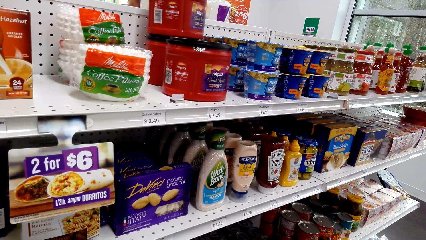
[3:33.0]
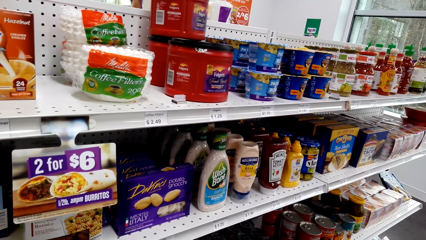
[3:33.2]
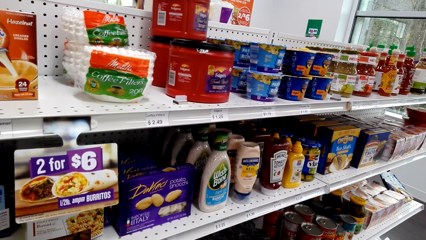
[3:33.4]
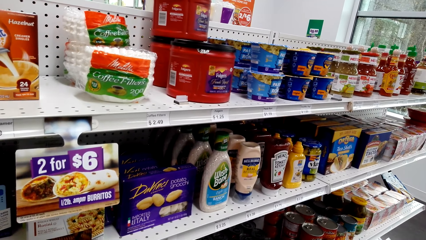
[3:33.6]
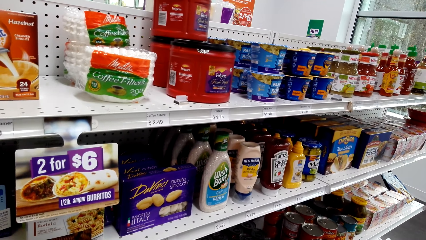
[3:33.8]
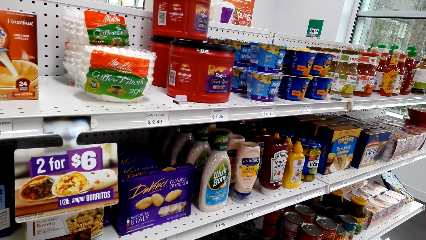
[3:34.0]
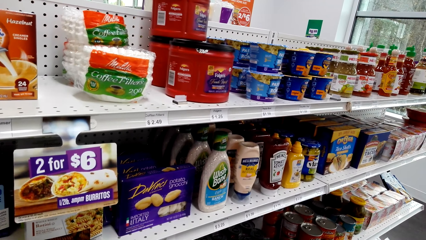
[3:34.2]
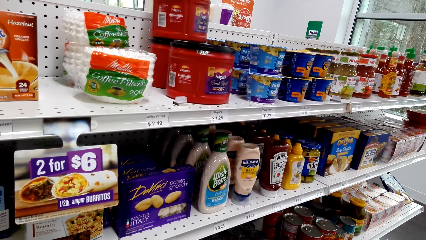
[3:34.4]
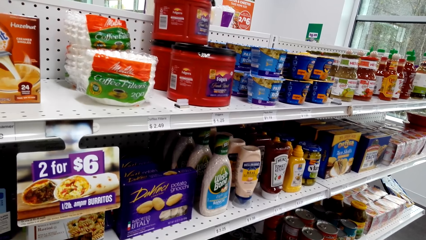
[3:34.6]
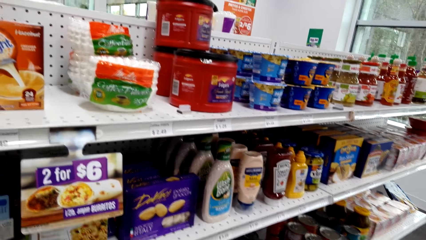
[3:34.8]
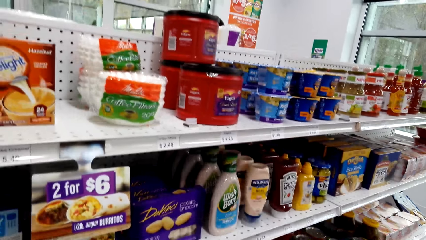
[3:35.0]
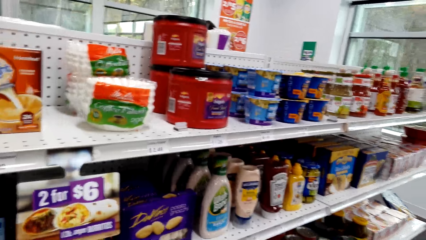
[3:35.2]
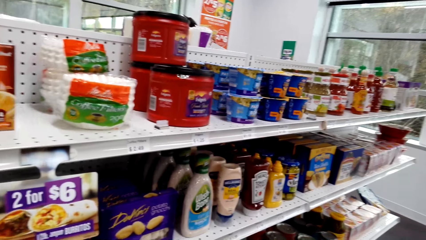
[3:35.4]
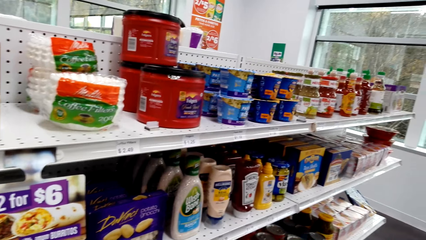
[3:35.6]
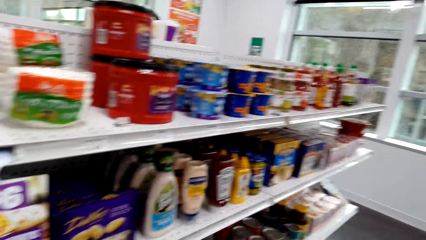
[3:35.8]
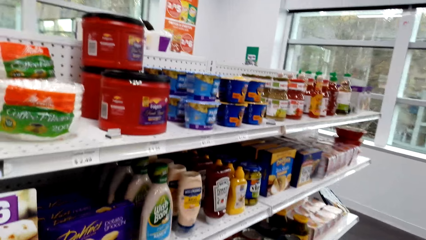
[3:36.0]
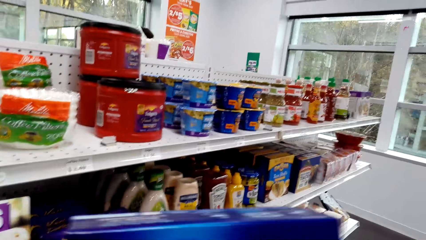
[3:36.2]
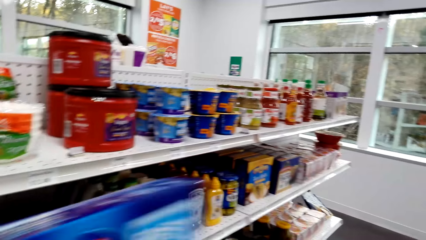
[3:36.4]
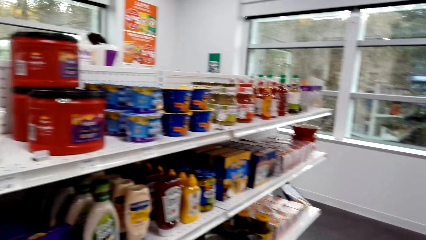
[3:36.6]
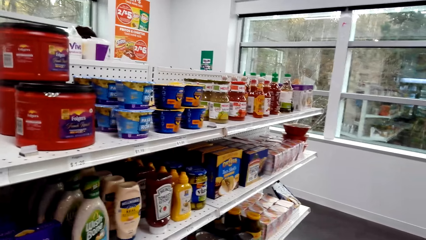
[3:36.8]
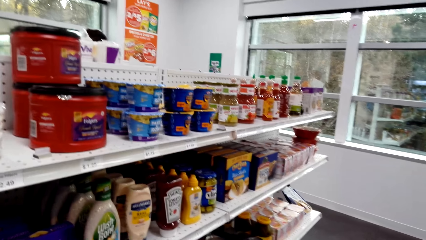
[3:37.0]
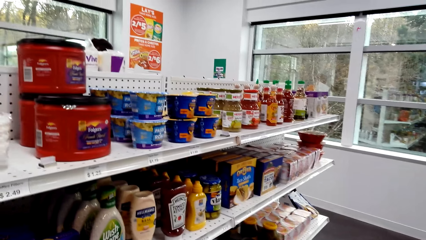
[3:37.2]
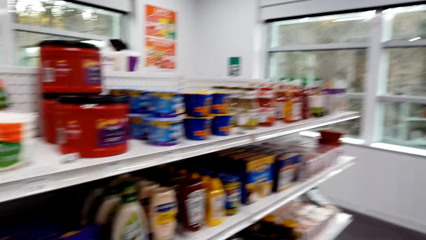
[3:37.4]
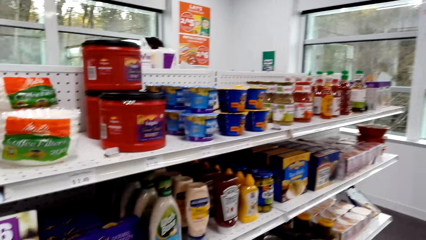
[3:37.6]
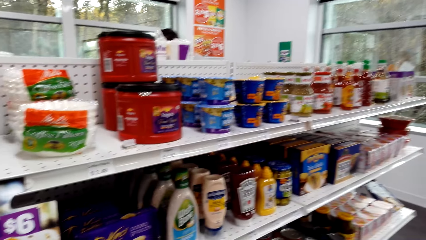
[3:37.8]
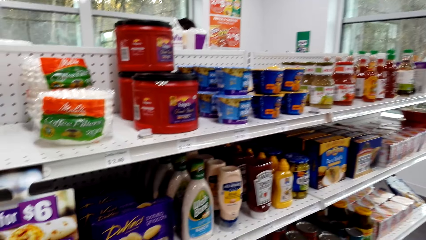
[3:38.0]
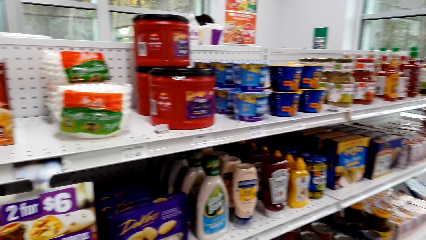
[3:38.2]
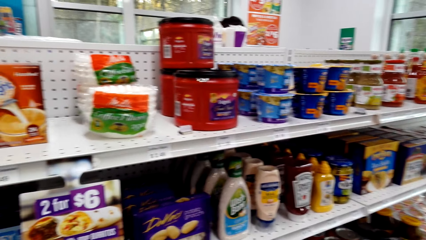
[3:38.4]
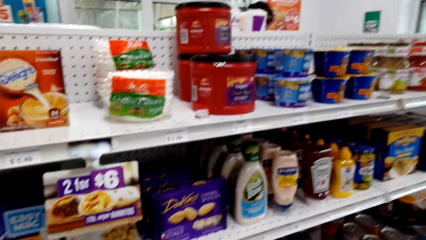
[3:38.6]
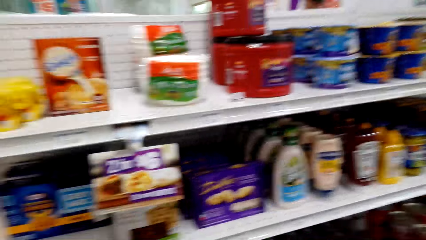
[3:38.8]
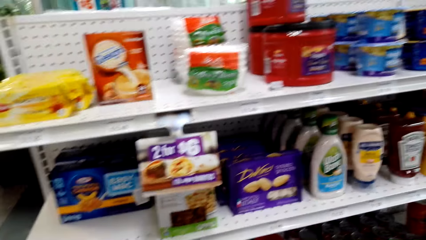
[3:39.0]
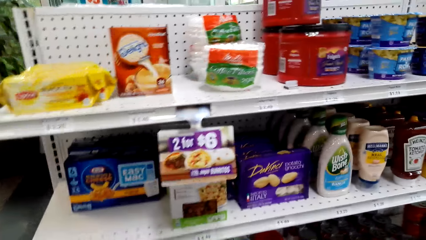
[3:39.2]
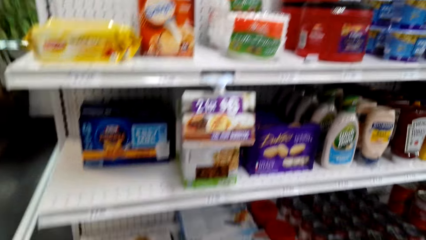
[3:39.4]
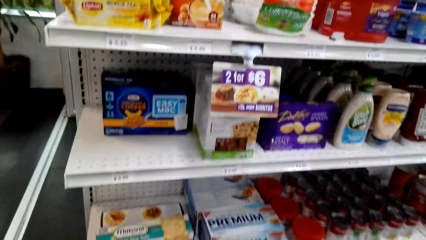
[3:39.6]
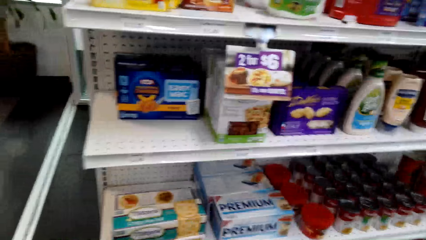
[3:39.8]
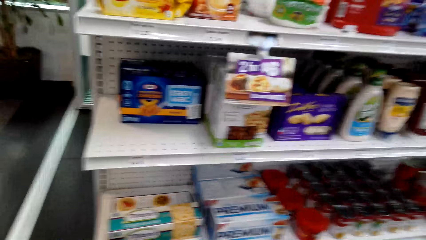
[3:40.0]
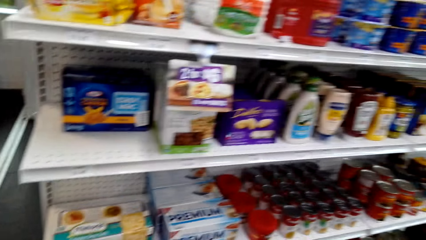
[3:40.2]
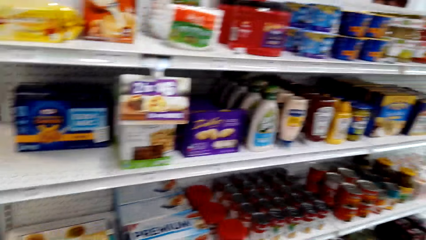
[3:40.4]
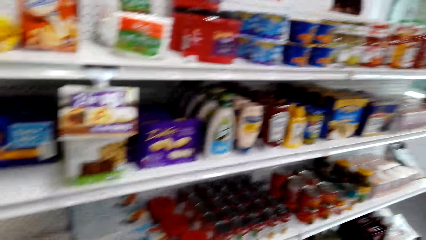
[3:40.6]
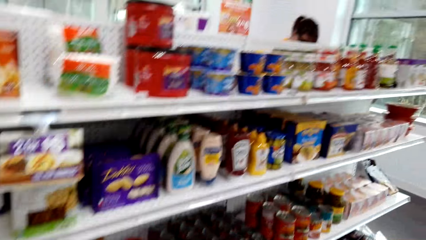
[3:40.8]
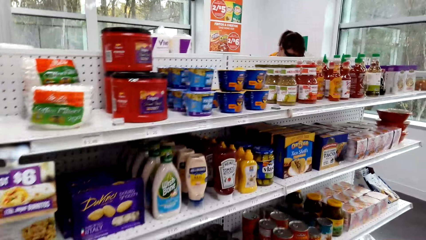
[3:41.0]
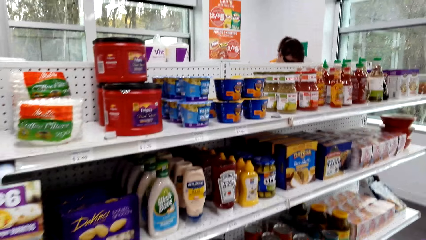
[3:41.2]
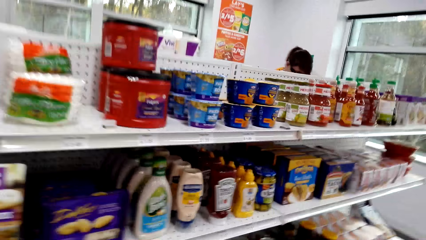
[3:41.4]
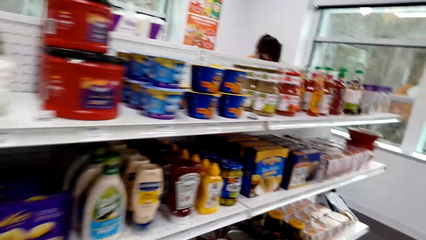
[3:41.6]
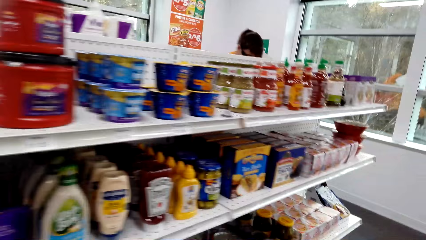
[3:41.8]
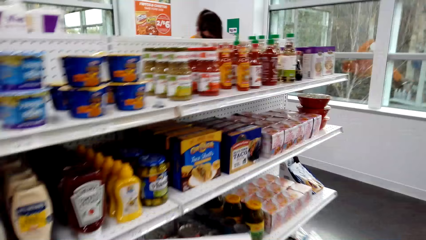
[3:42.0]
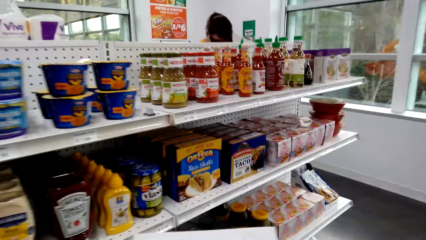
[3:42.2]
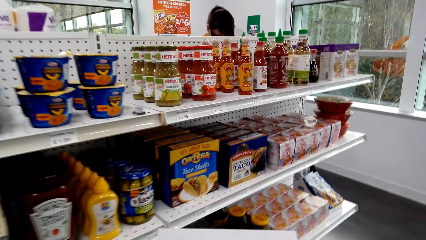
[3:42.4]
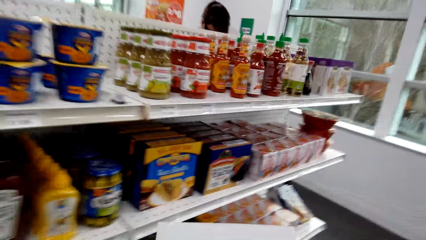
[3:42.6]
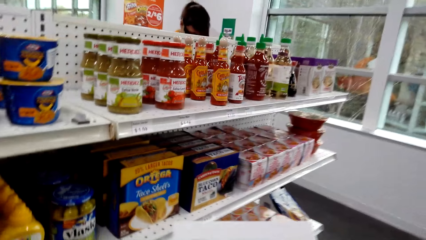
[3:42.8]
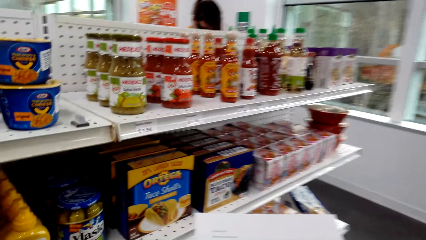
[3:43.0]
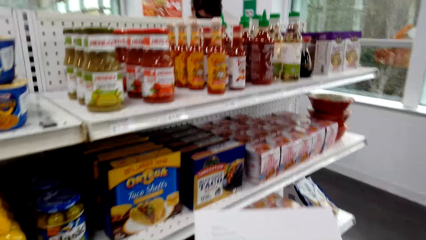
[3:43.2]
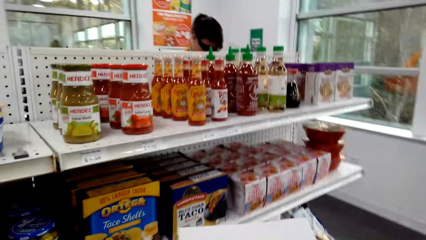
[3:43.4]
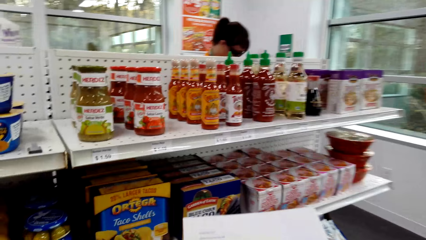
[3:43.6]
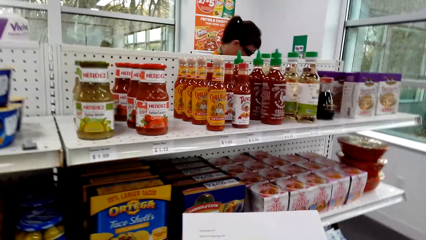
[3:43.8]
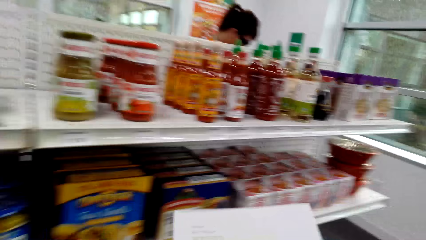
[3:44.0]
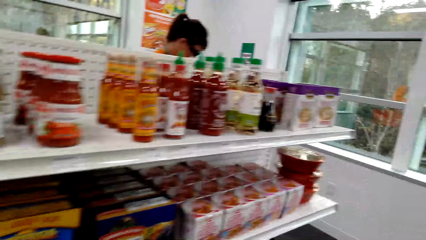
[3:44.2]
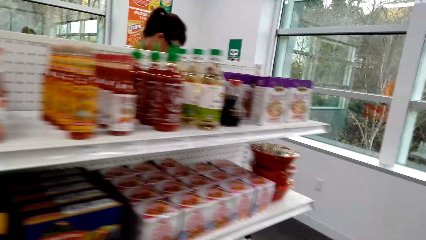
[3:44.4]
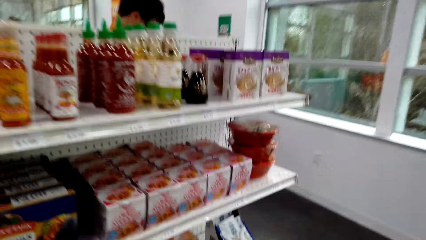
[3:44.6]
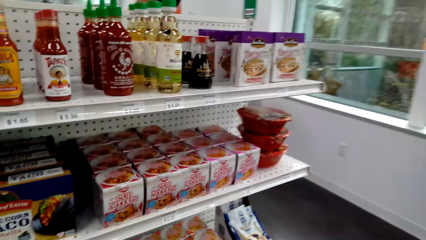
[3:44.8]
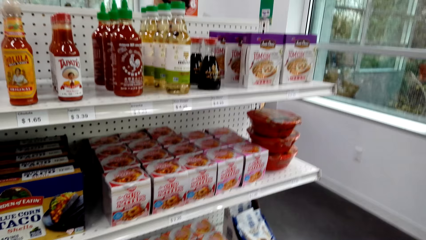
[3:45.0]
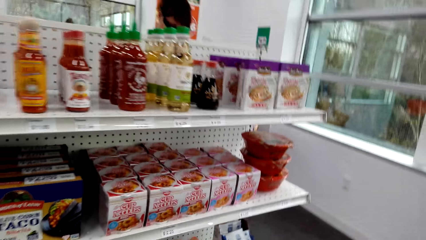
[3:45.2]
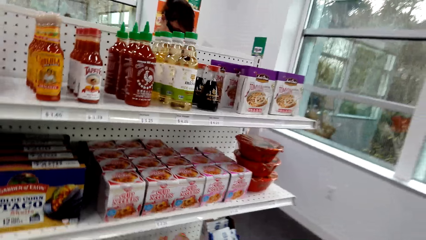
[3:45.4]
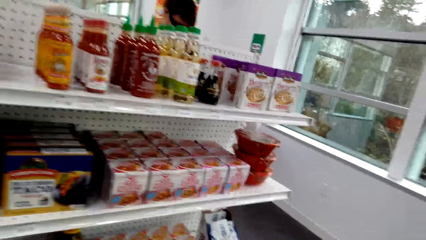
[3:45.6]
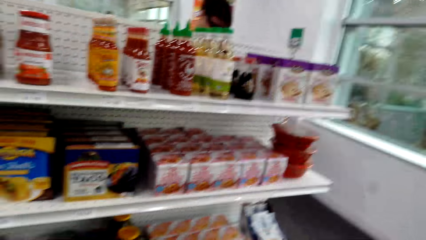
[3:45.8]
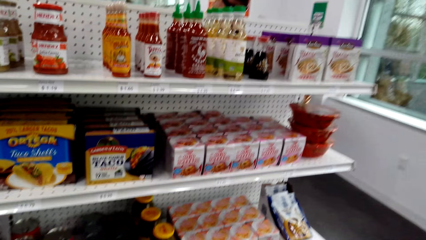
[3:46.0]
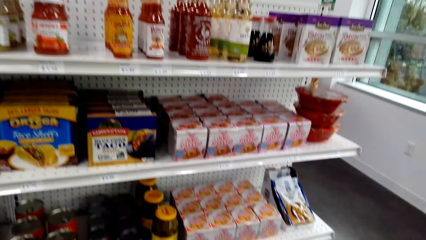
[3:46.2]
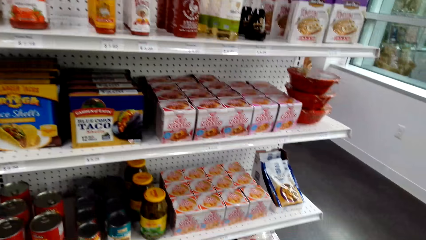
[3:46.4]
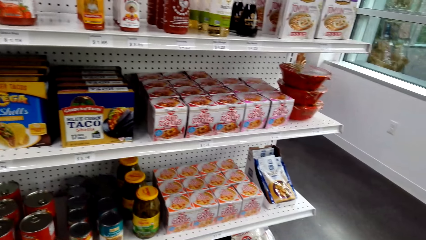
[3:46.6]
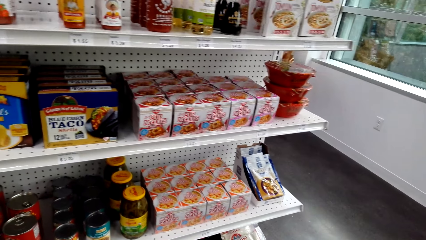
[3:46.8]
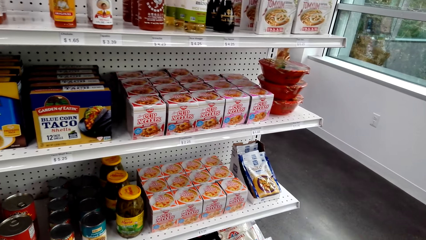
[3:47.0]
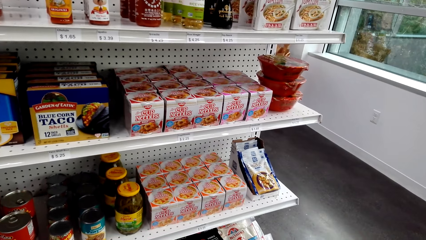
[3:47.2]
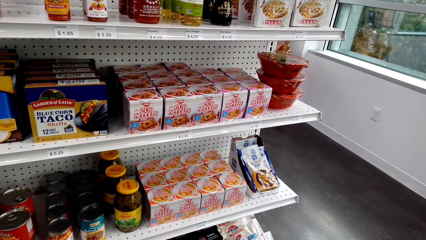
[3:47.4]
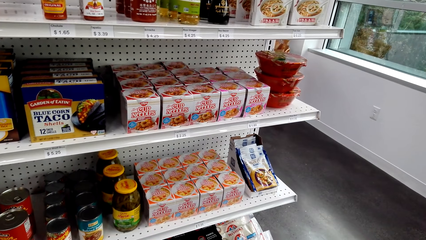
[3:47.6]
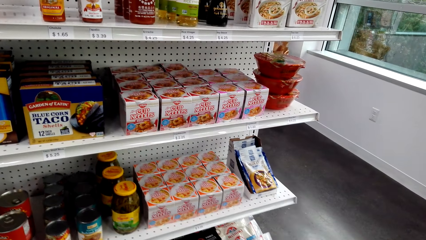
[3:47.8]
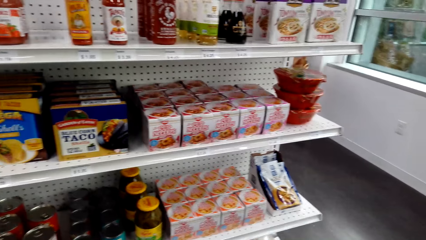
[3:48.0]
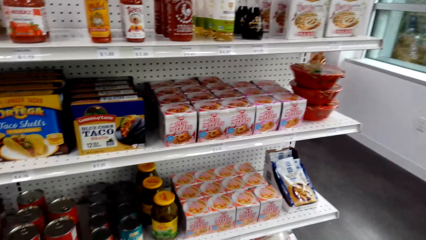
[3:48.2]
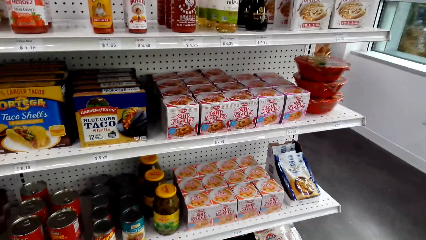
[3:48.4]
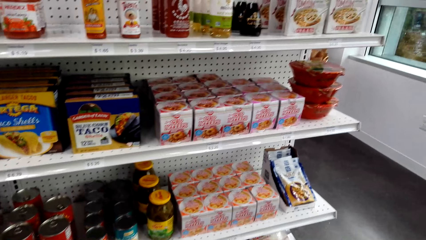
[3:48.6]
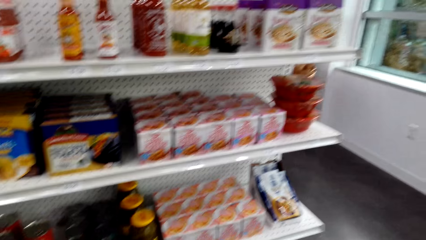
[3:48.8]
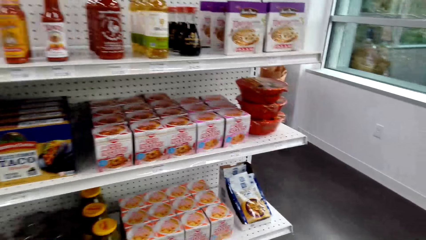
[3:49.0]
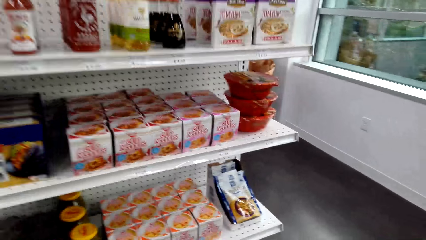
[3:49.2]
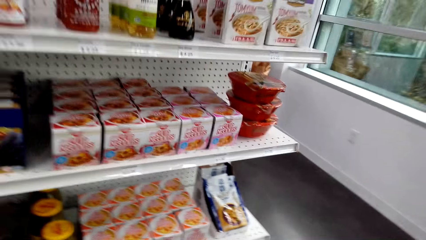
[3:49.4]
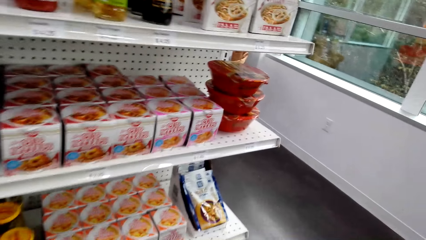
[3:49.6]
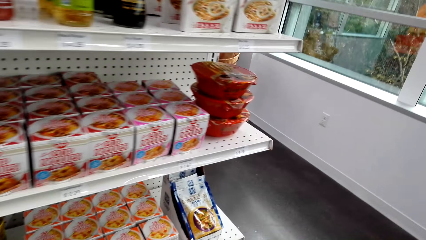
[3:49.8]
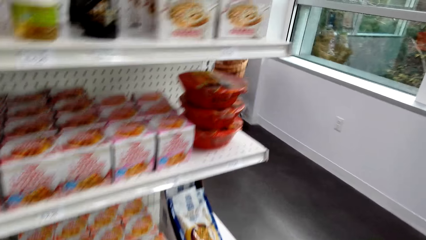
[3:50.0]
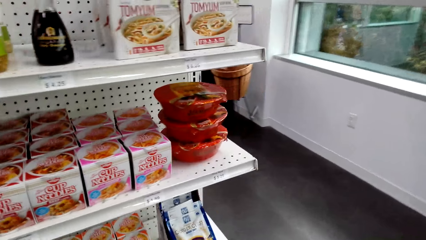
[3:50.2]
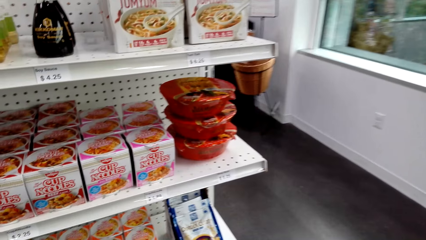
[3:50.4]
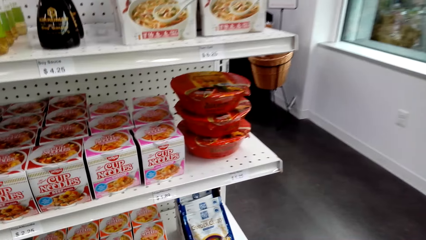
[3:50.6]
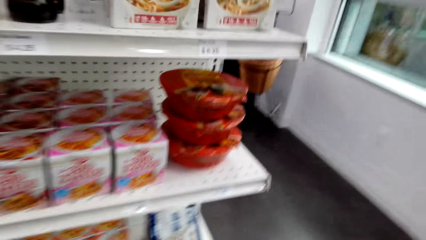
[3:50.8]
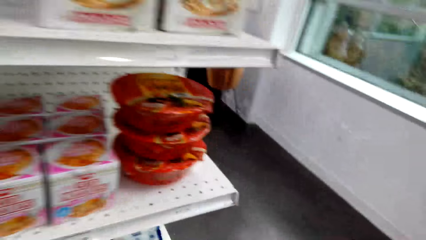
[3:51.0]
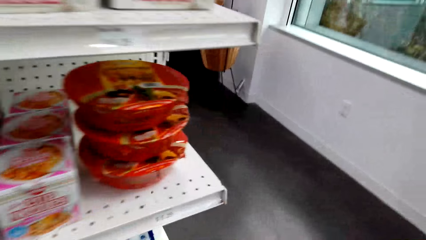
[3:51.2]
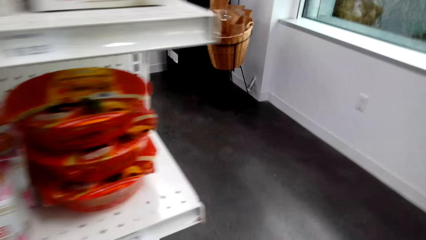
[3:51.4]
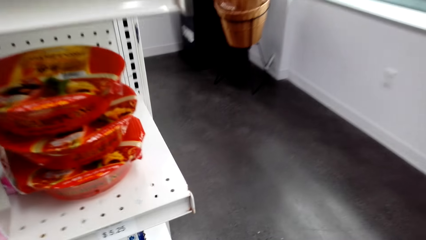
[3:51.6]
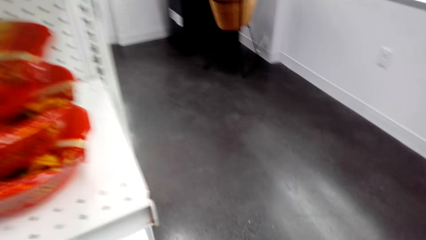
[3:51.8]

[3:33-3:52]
The camera wearer picks something from the shelf. They converse to a woman. They look around the supermarket. They check the sheet of paper. They converse to the woman again. They converse to the woman.
